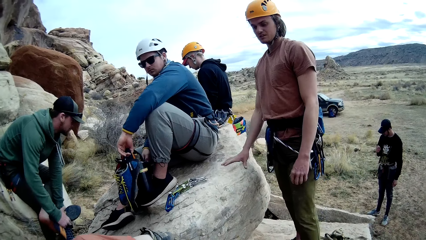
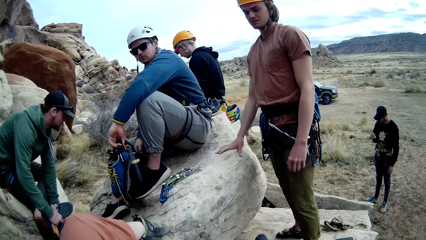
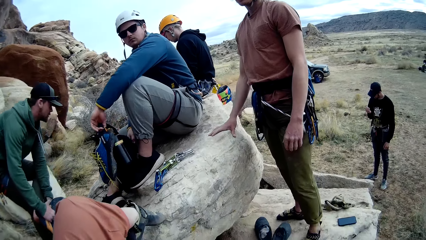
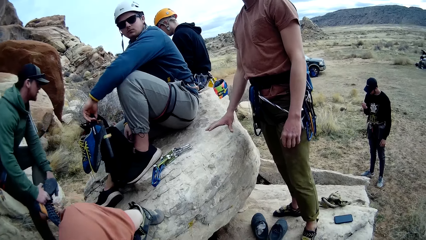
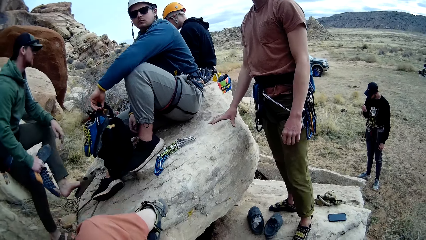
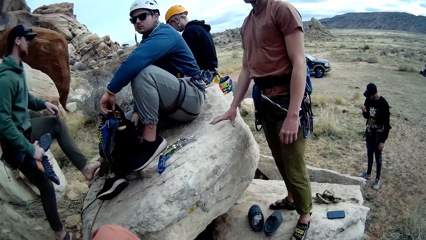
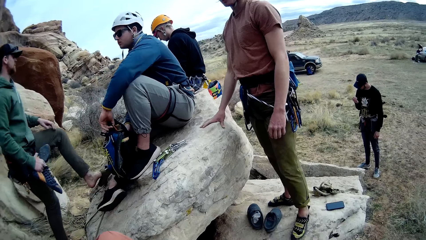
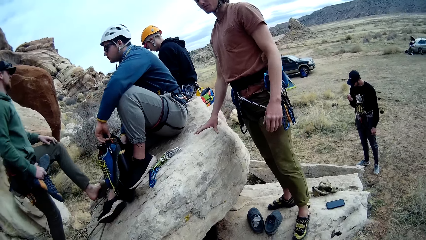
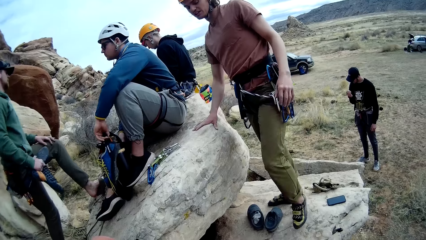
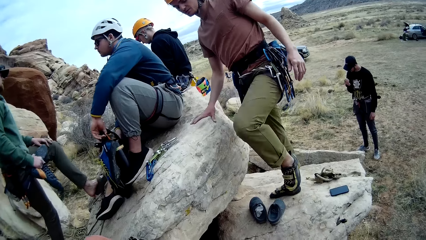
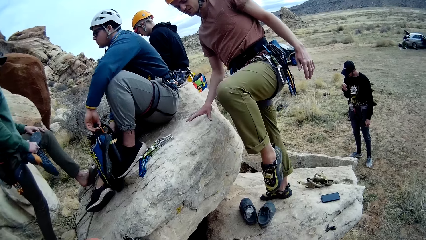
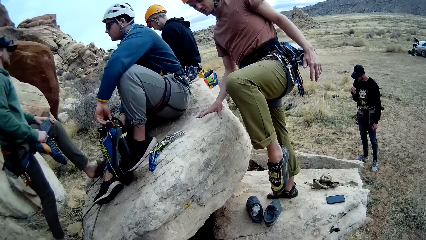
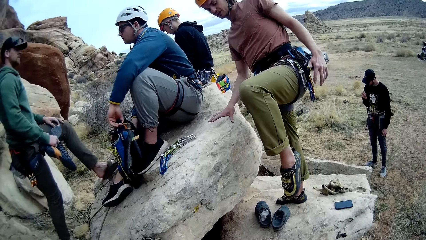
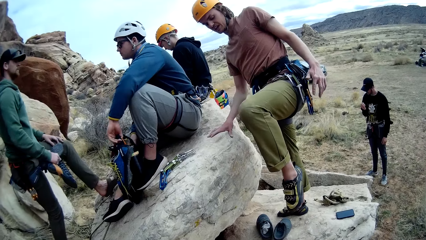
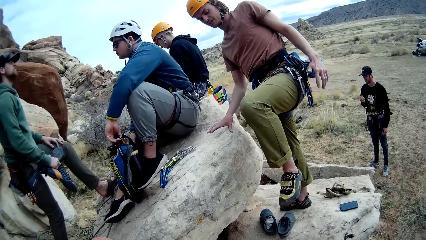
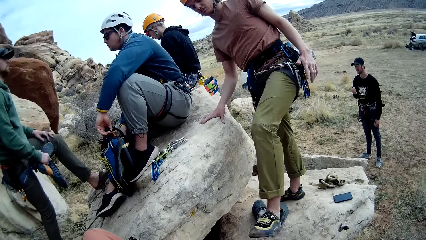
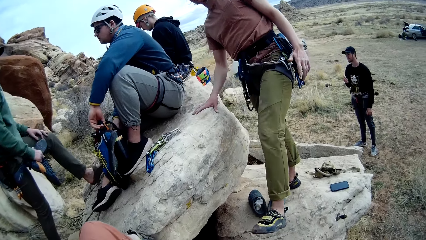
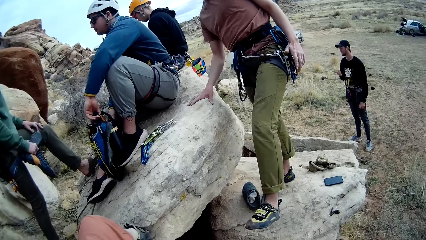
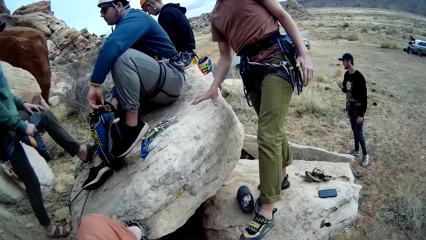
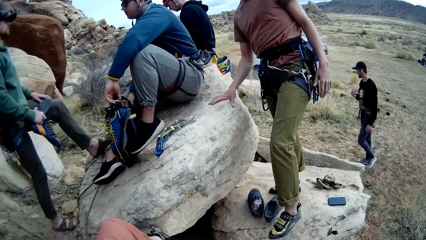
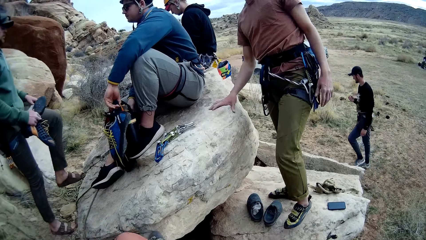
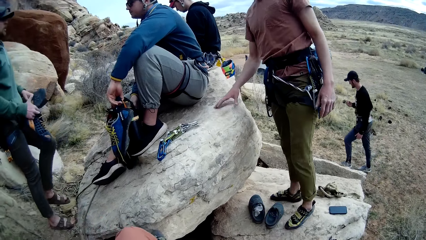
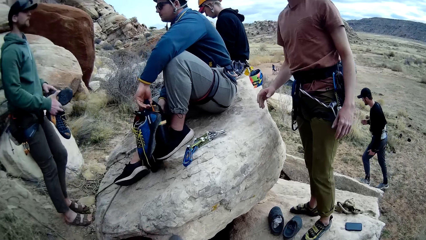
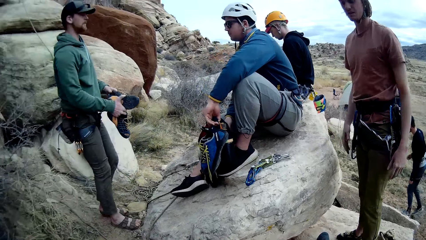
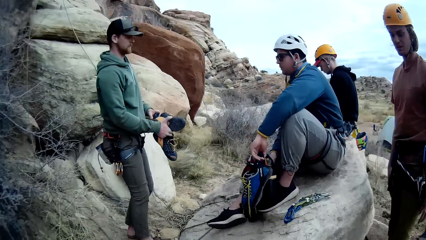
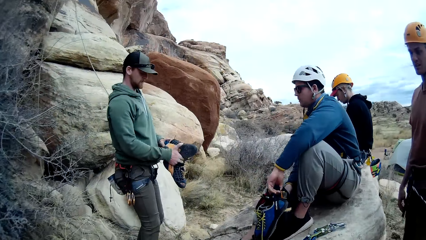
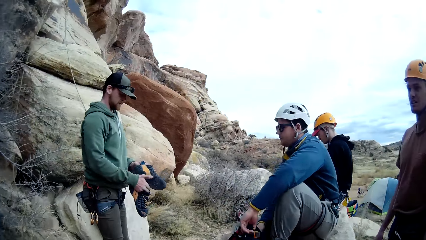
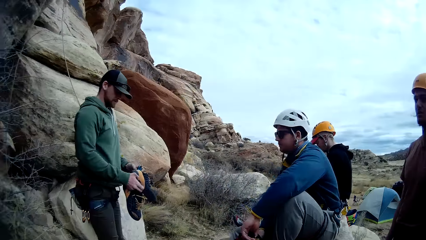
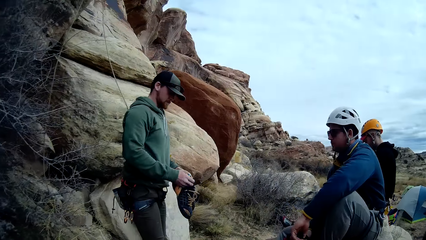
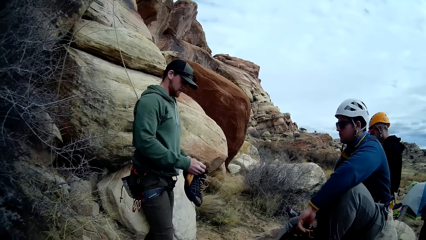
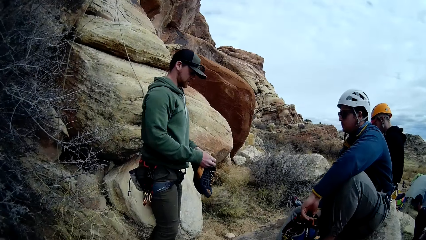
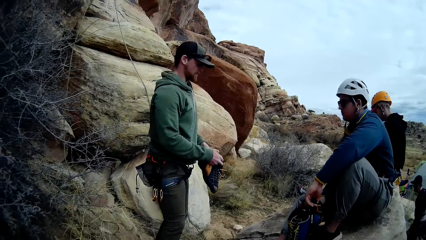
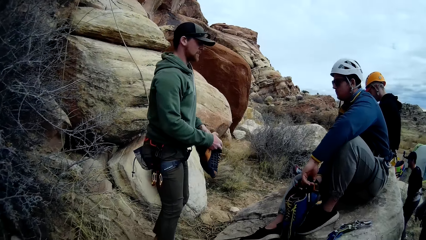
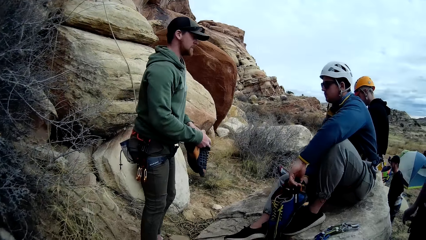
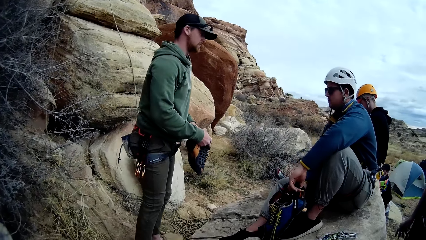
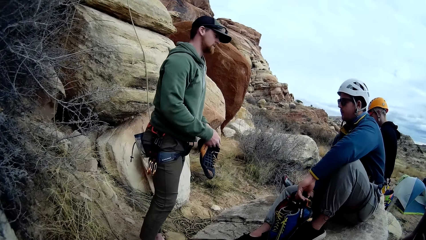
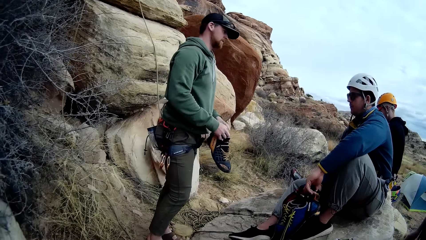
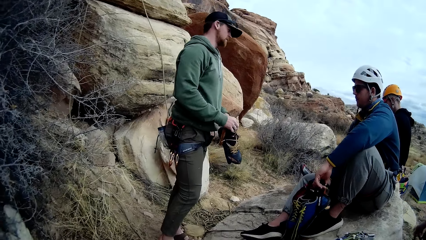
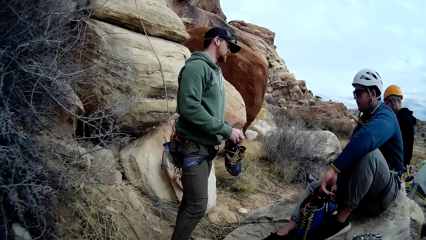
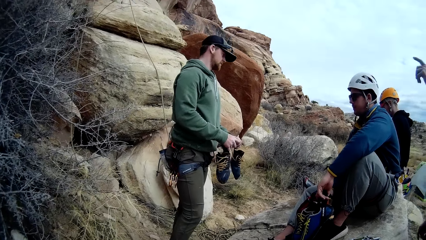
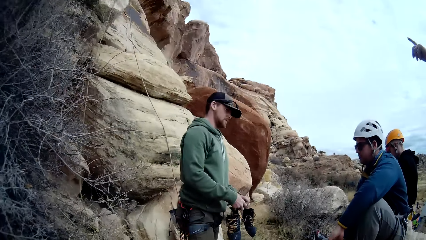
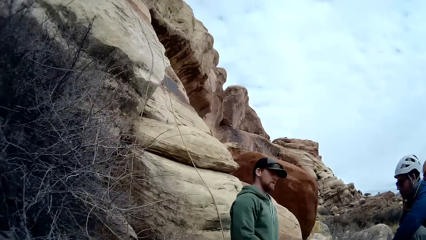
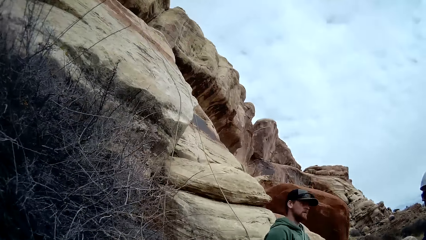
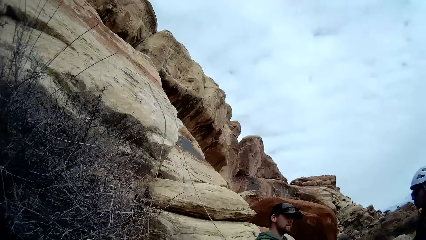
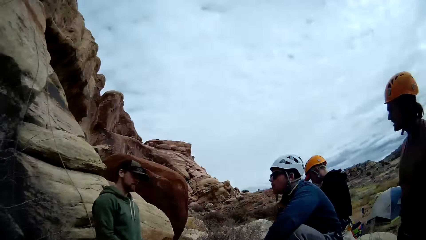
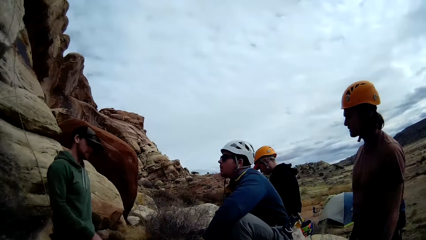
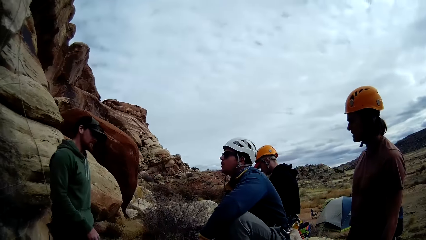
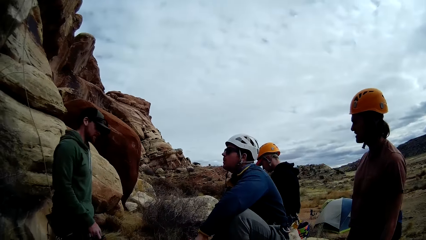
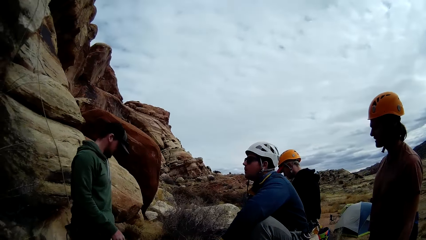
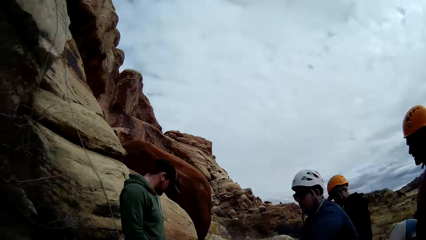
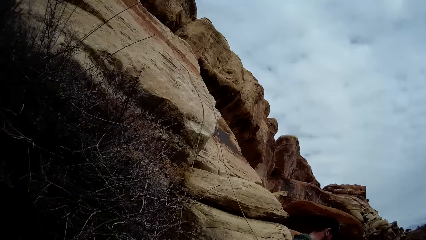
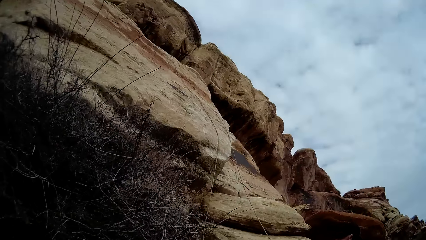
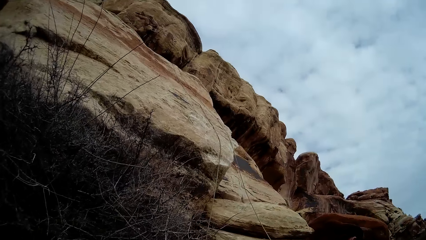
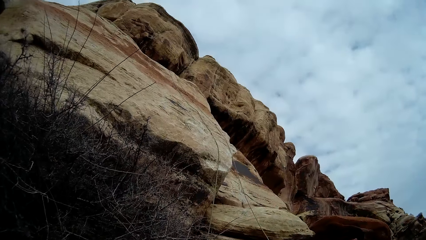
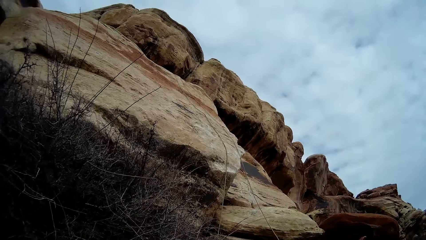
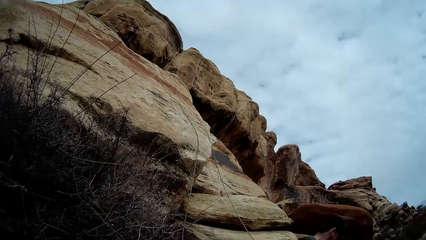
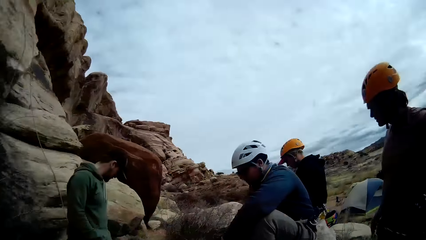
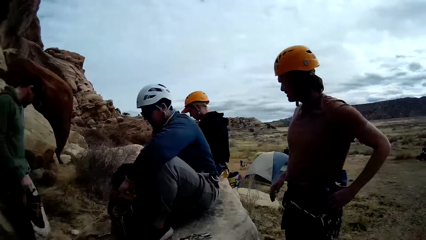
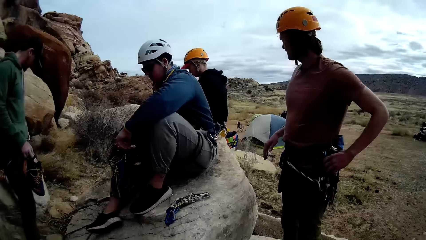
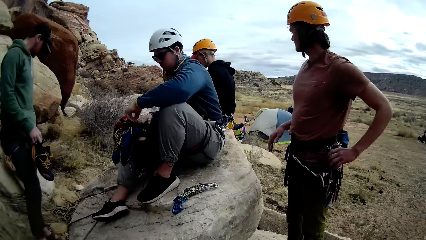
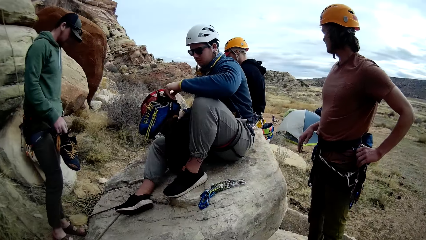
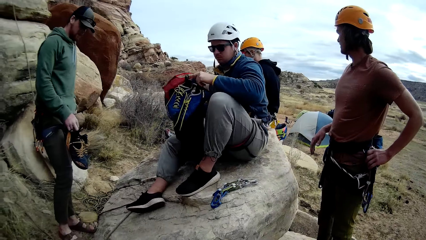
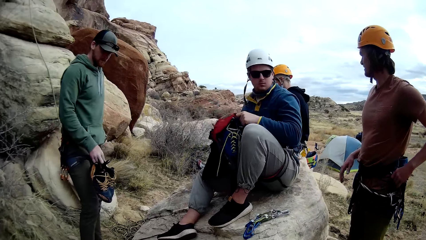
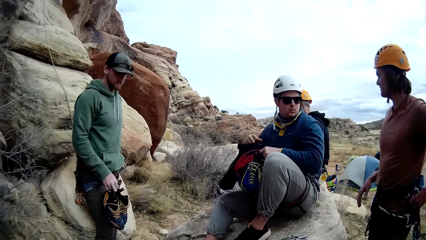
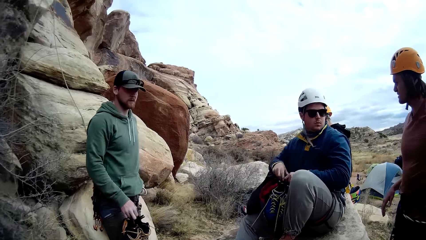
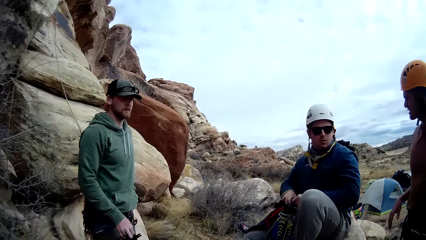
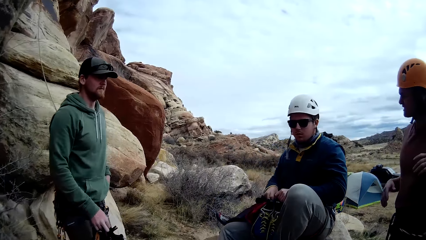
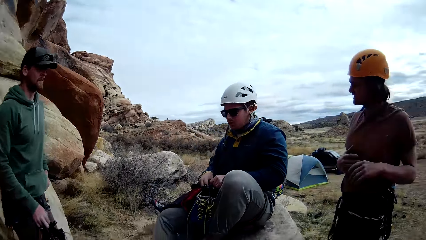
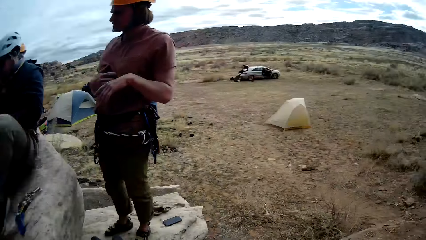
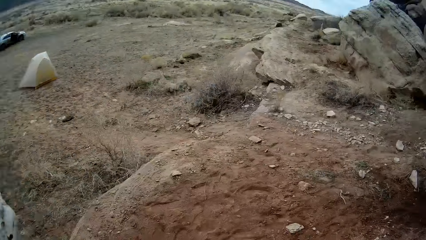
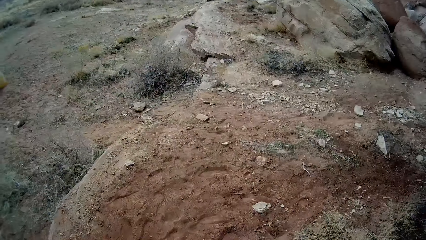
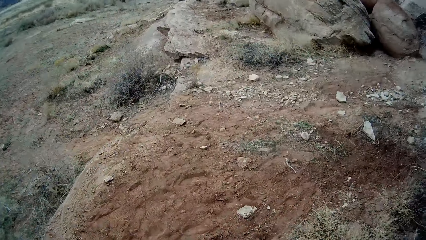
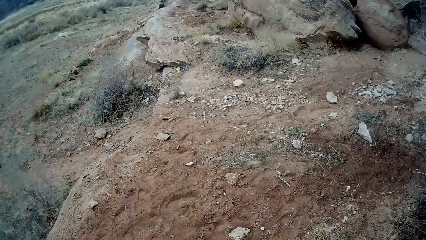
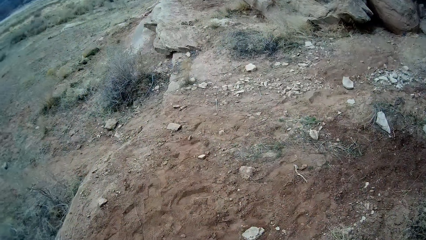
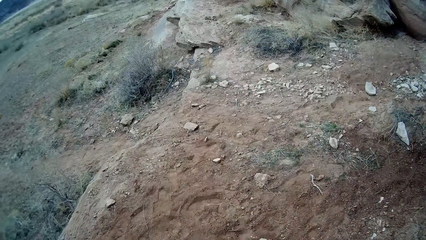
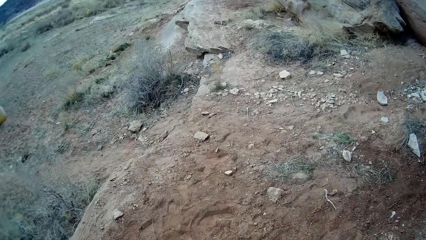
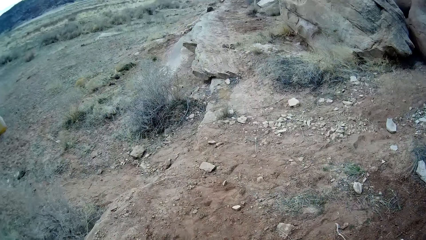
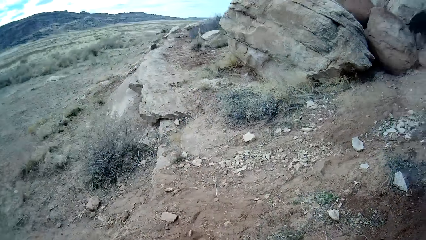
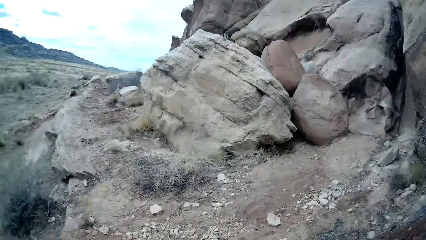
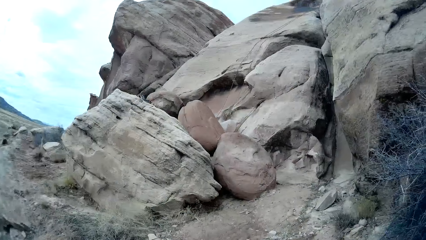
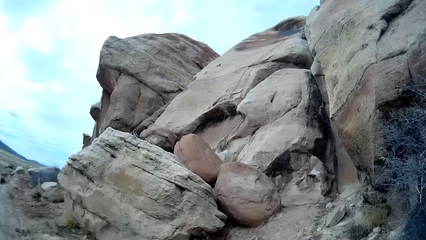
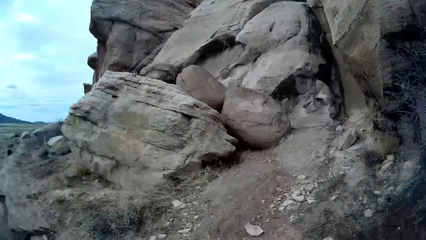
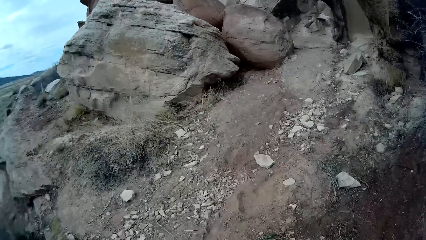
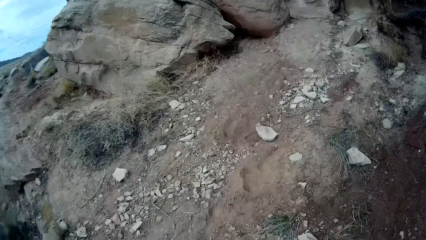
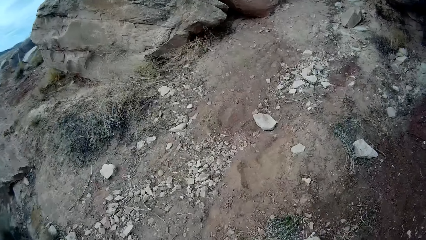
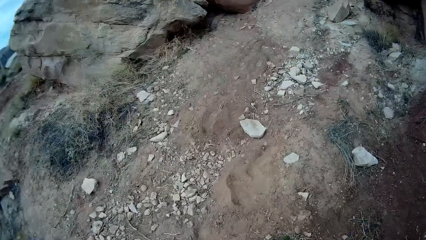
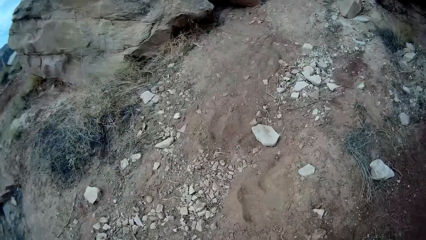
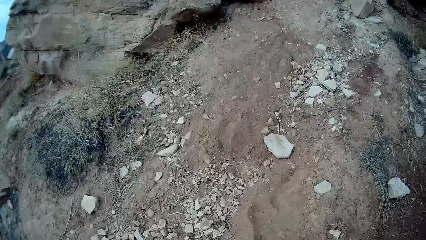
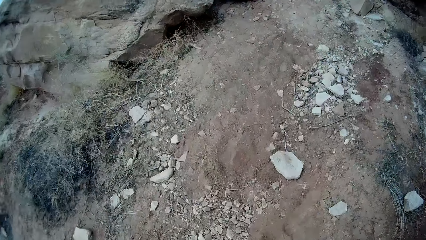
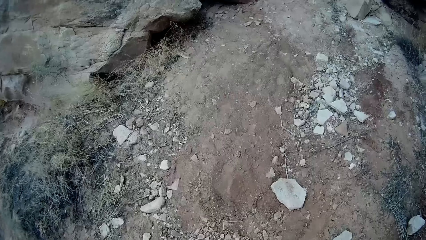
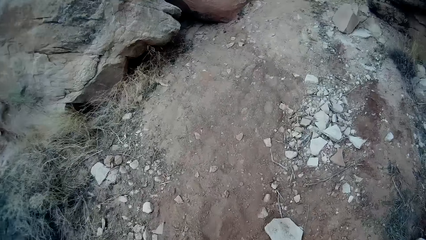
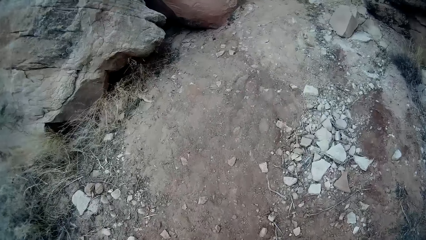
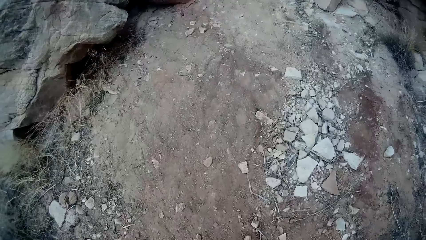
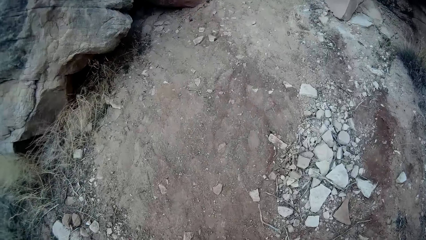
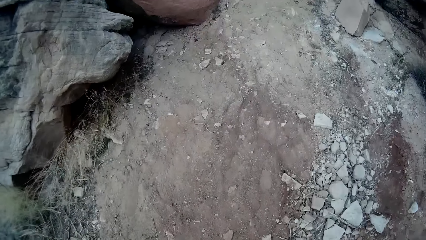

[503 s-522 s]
The man wears a slipper. The camera wearer walks to the rocks.
